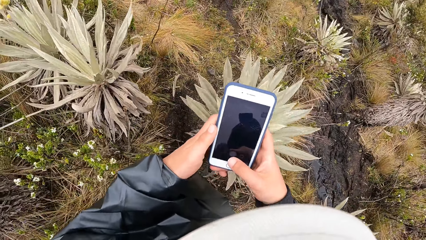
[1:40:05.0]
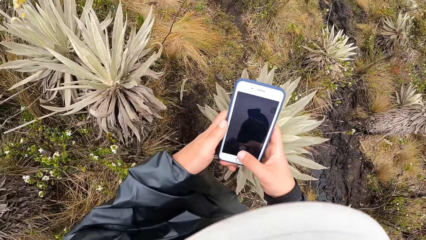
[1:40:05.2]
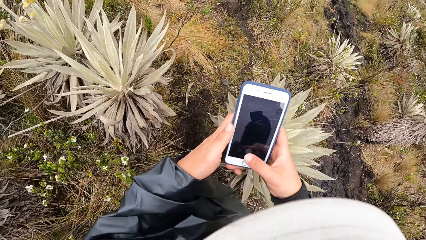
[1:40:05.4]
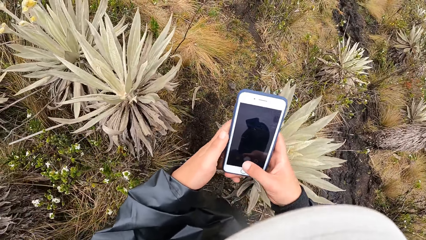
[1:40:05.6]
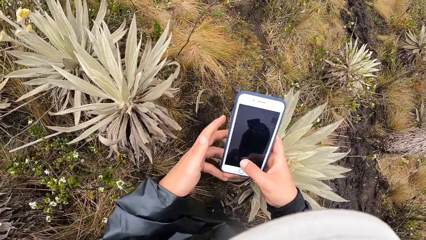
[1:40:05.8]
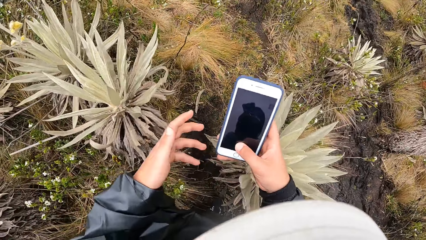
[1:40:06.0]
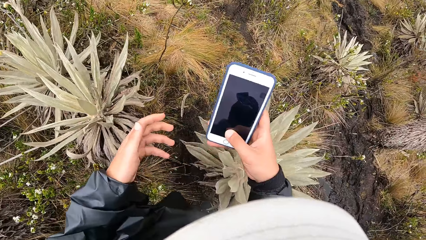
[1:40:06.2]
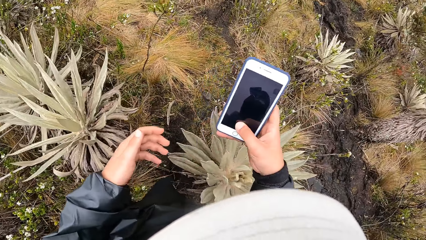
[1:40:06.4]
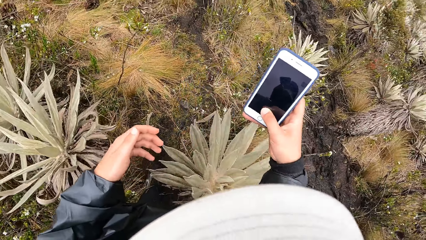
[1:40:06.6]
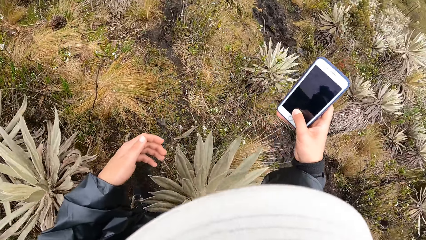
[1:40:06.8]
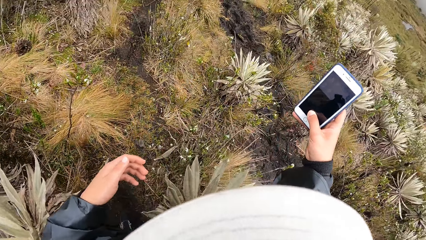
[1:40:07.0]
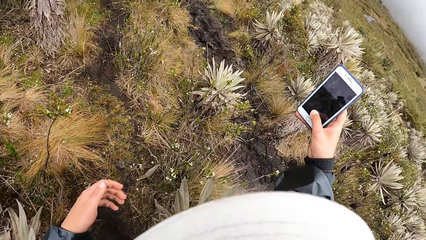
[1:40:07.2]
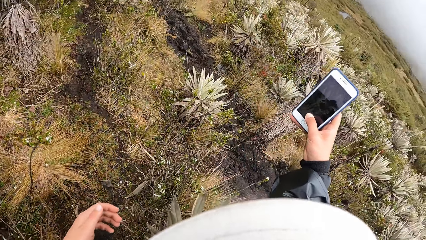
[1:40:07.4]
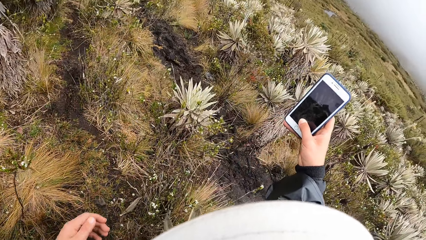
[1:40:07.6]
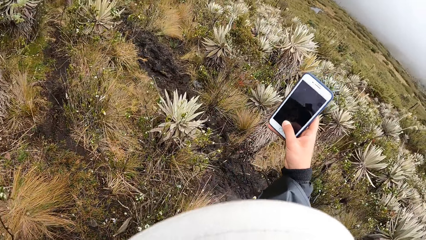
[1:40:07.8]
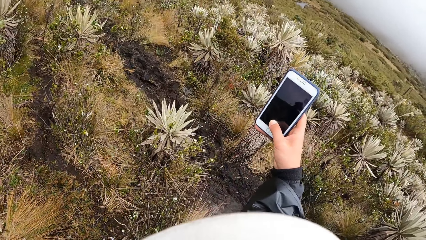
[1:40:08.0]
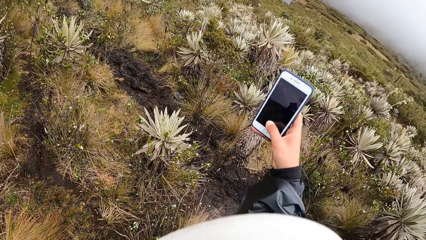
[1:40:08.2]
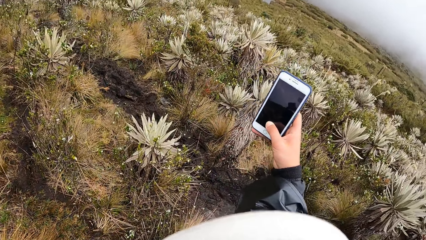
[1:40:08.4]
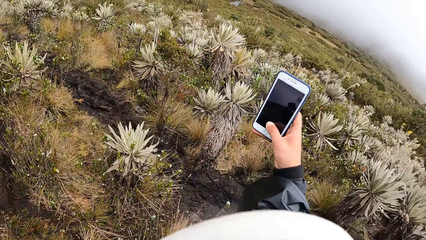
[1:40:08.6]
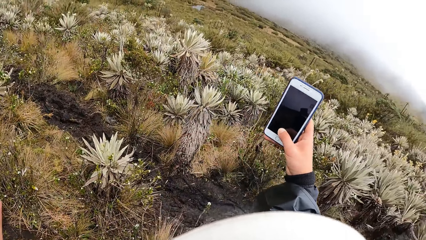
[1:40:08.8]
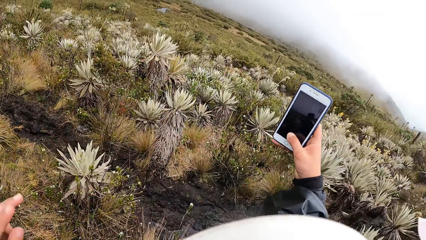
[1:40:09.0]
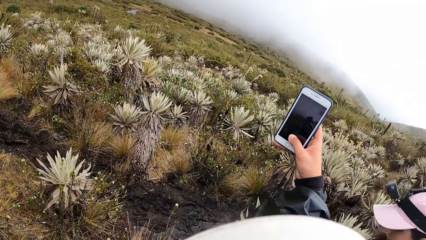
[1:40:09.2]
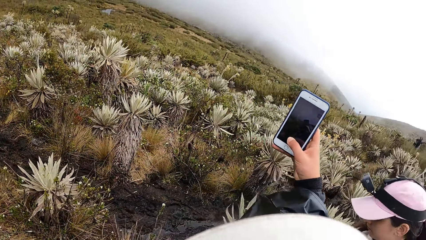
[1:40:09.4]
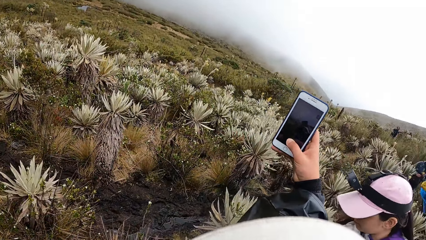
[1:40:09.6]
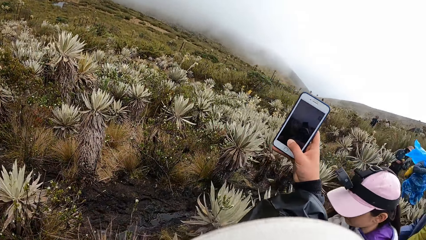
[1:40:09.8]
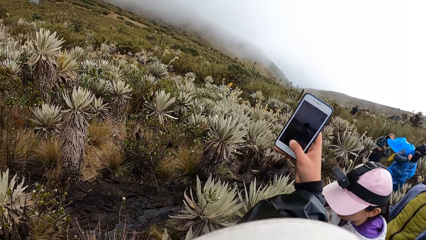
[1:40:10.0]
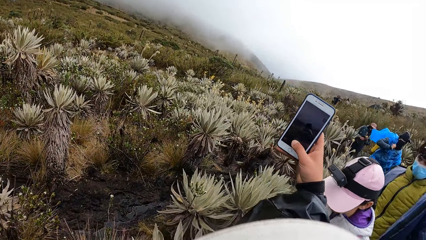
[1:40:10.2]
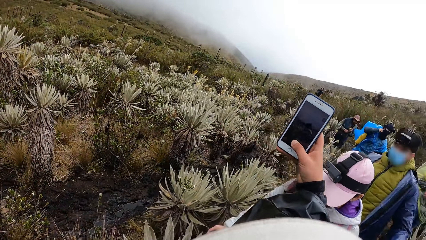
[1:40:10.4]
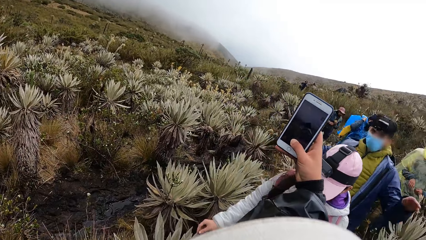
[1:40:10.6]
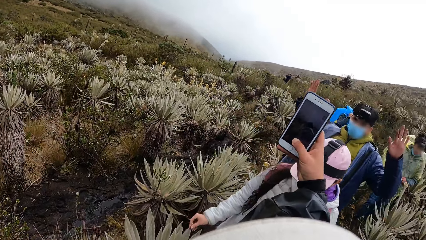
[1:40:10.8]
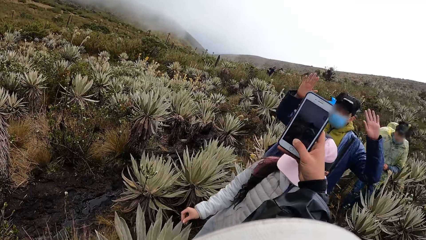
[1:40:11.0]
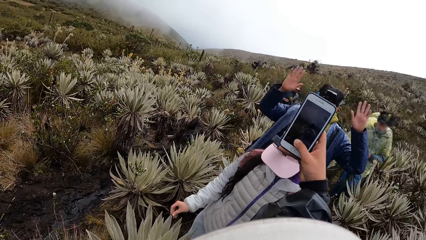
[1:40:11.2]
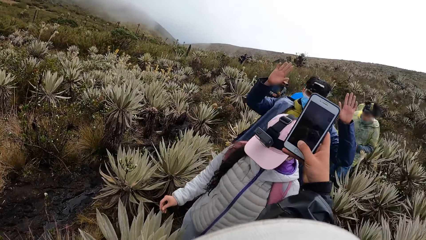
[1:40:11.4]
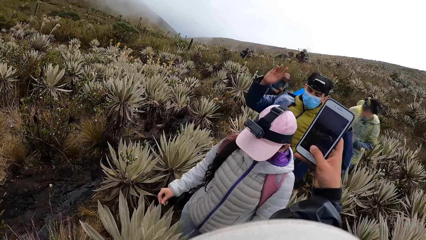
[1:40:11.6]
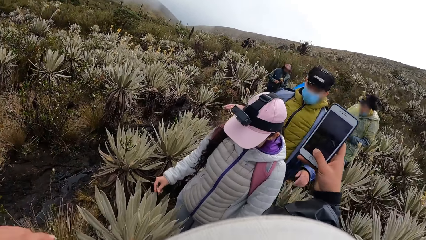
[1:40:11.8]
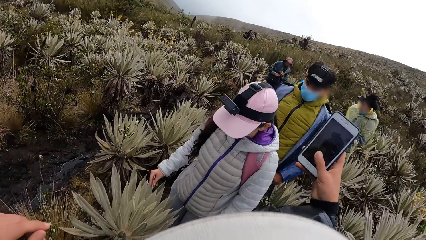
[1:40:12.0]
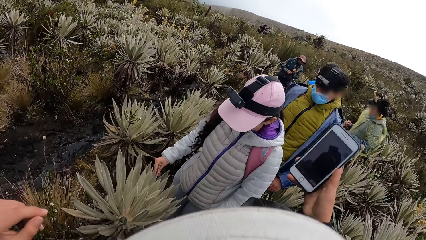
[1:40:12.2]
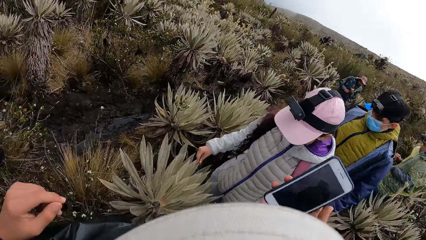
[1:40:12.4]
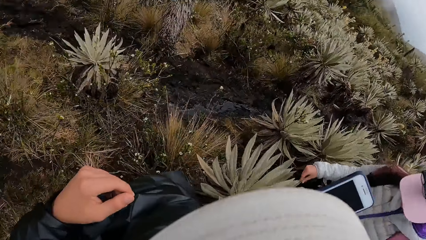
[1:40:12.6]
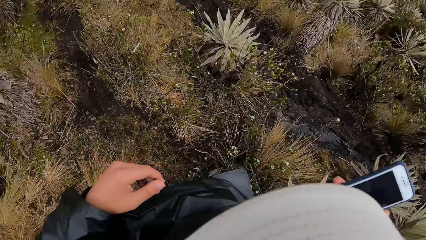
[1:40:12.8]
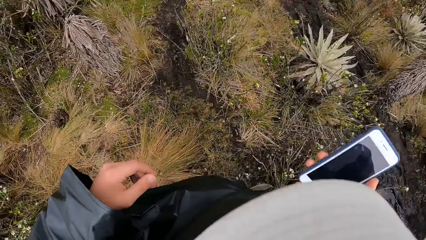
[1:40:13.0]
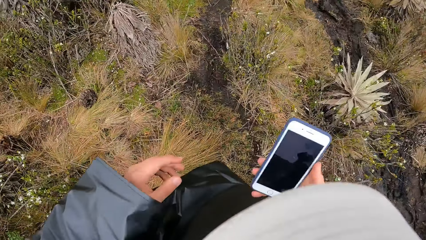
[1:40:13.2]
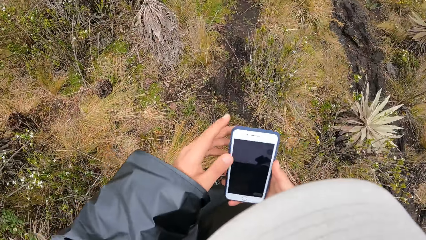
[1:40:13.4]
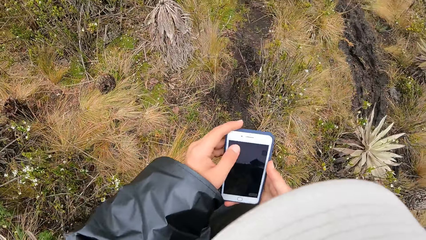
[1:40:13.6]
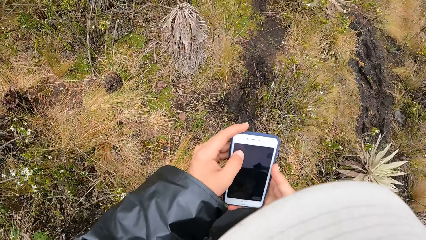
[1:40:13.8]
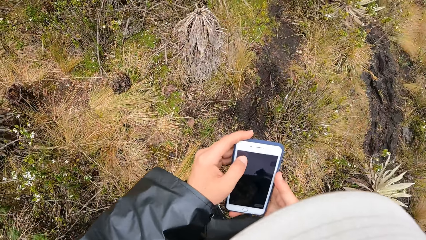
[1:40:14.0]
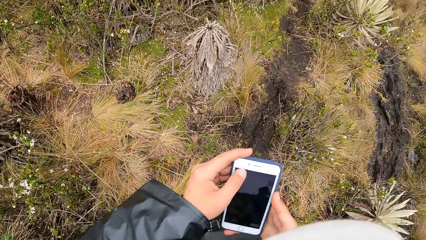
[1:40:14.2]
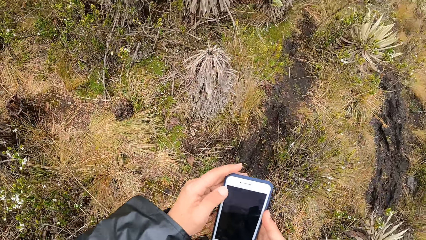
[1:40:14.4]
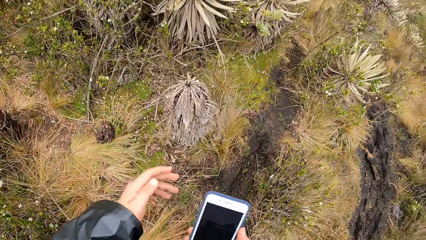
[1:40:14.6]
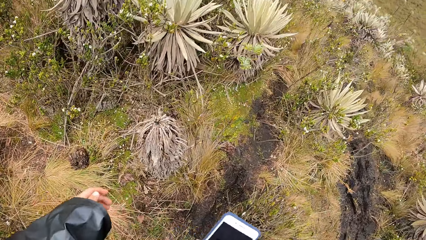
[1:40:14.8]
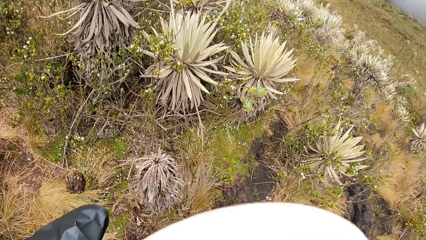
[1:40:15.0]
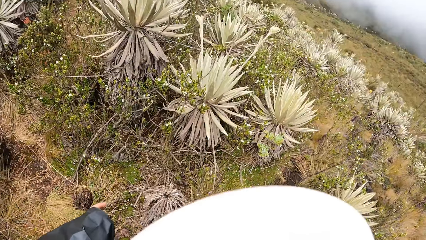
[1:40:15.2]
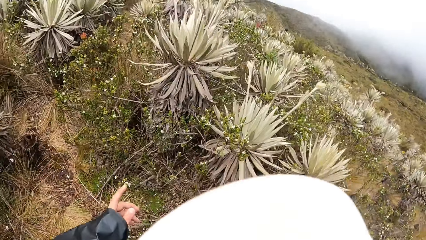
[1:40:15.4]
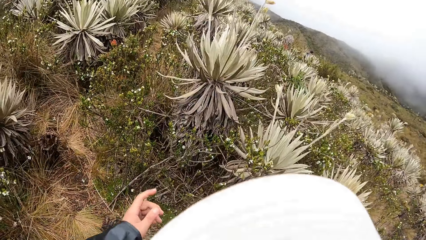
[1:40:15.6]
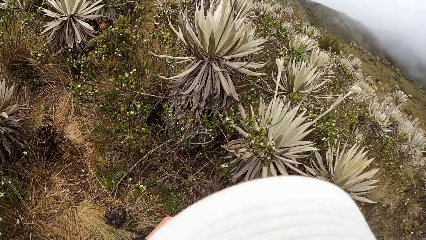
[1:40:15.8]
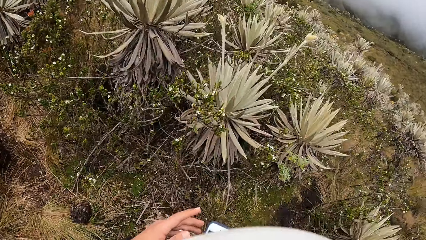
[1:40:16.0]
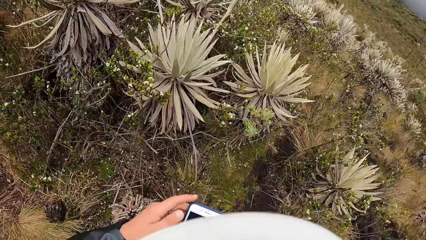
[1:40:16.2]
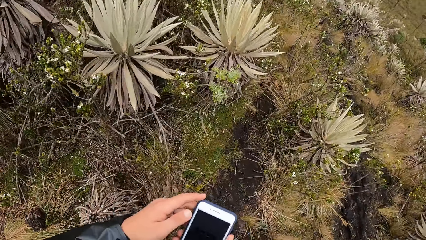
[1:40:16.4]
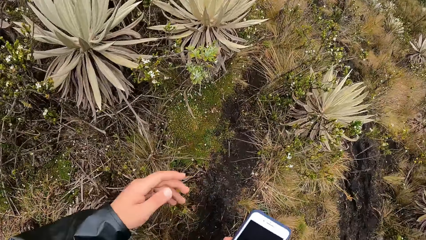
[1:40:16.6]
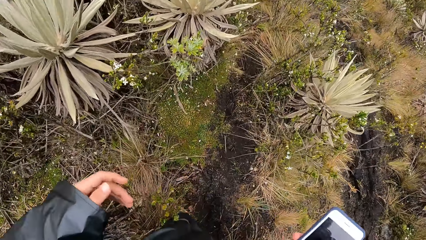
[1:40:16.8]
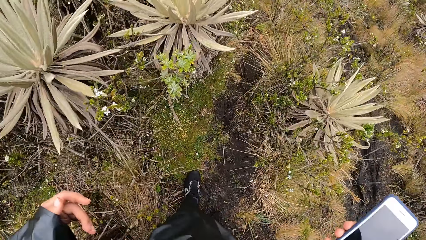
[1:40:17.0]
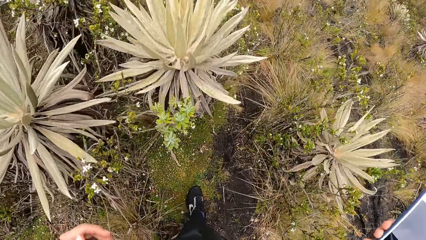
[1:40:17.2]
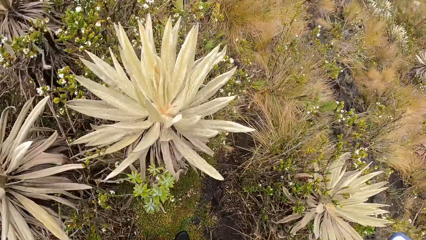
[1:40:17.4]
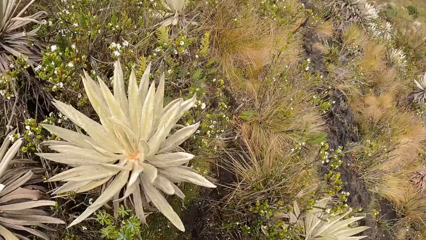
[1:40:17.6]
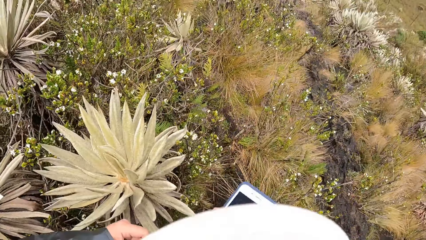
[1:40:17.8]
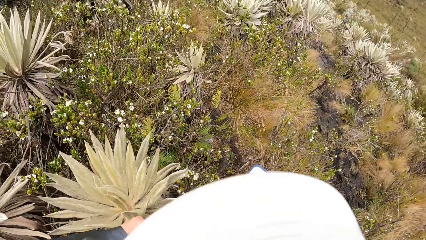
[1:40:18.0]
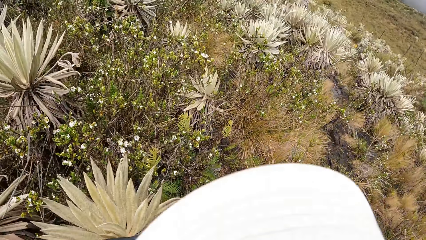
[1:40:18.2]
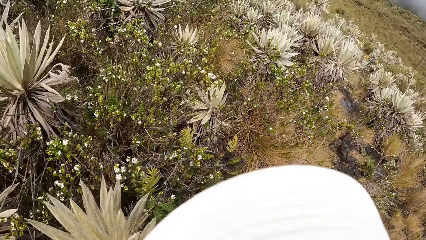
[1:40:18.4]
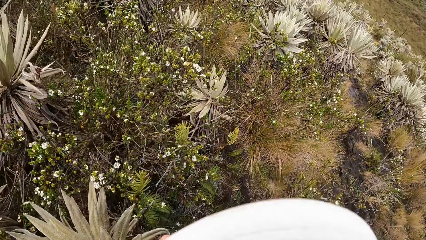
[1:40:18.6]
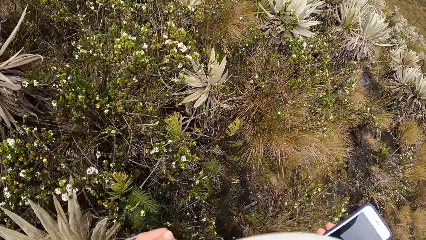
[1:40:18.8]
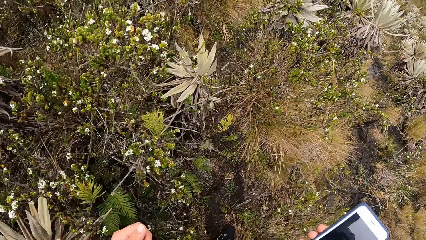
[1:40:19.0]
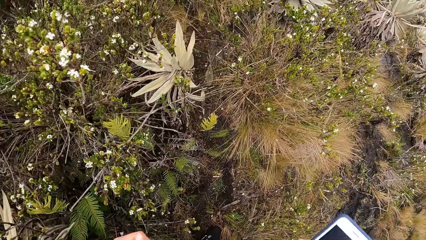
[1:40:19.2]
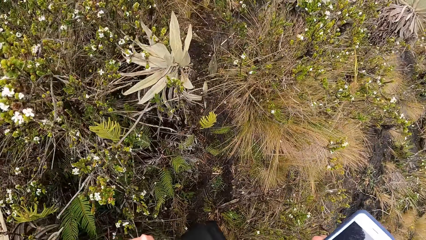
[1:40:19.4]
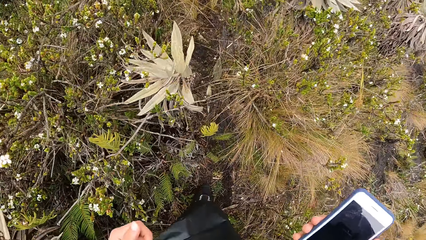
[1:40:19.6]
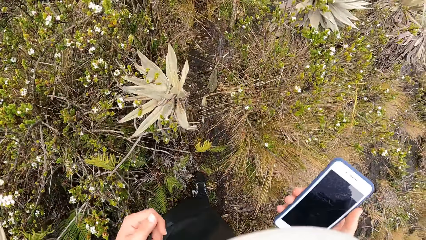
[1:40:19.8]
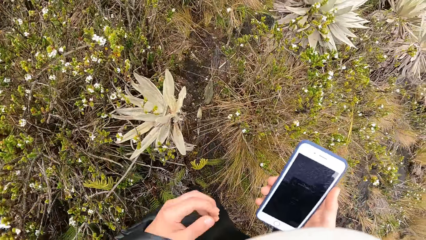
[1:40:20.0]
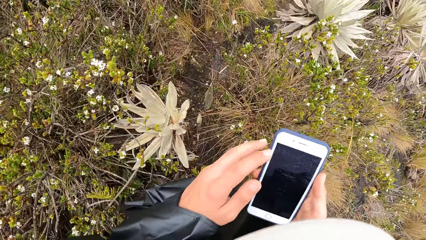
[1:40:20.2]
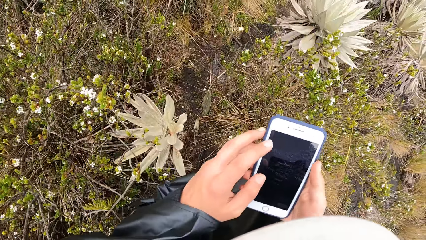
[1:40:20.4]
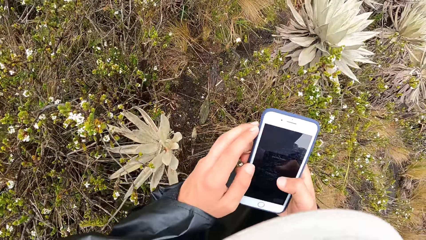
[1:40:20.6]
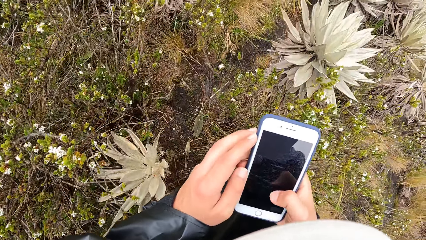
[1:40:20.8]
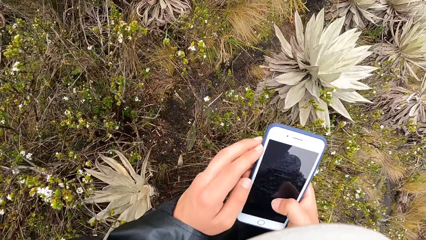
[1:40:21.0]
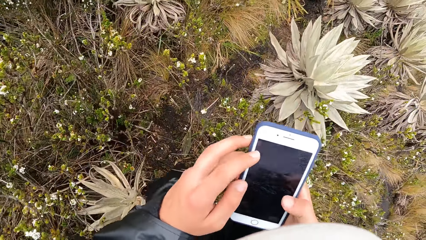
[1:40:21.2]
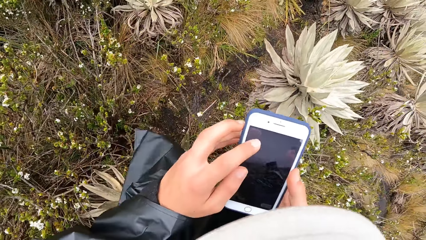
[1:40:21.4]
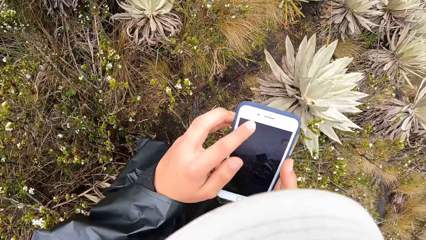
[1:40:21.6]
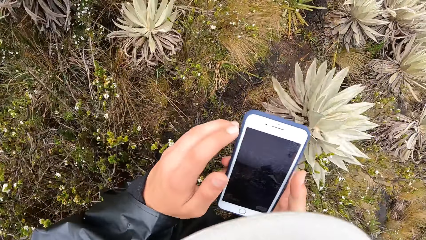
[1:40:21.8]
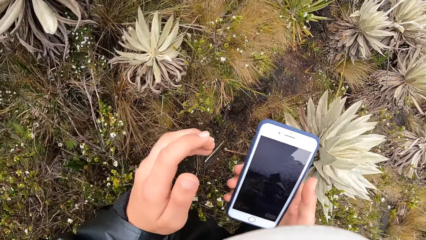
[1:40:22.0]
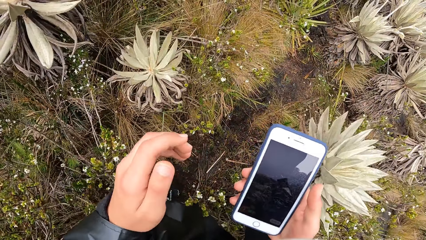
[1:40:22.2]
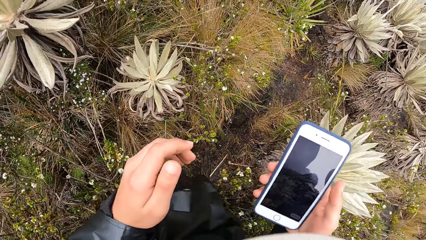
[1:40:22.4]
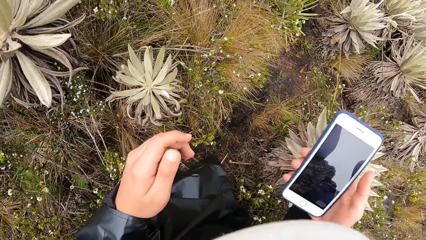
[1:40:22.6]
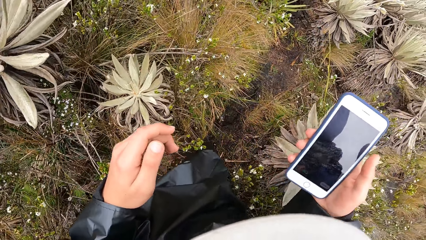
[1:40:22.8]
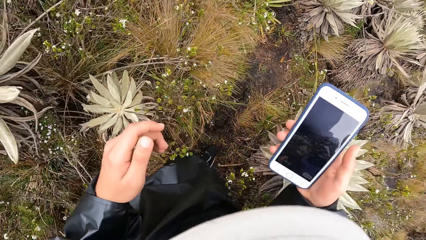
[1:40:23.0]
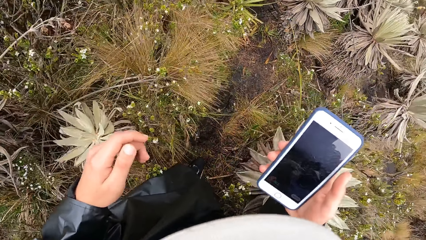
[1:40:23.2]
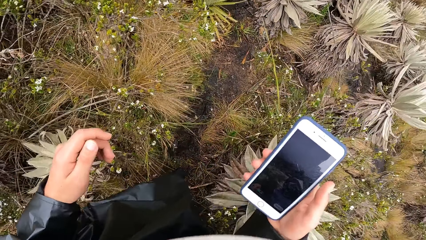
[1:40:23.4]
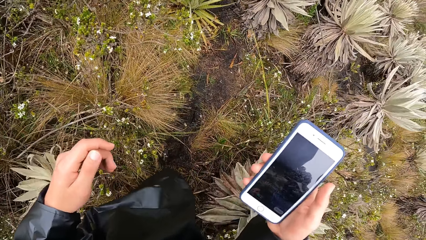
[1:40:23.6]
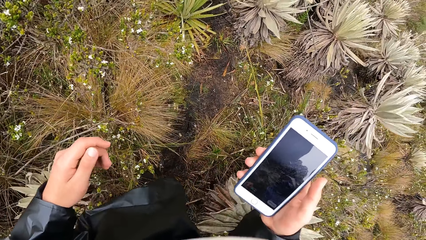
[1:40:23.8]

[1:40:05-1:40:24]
The camera wearer takes pictures with his phone. He operates the phone in his right hand with his left hand. He touches the phone in his right hand with his left hand. He walks around the field. He operates the phone with his right hand. He holds the phone in his right hand.
